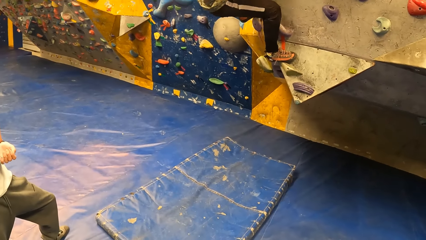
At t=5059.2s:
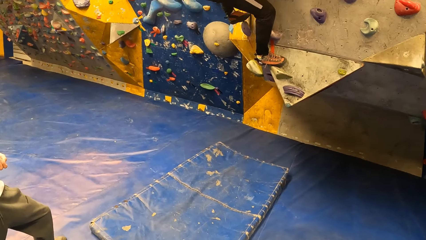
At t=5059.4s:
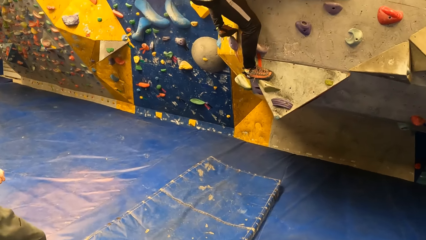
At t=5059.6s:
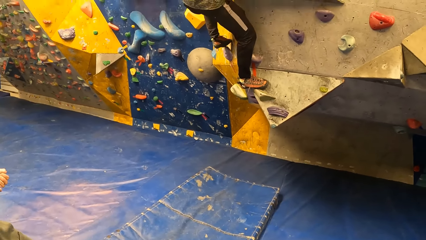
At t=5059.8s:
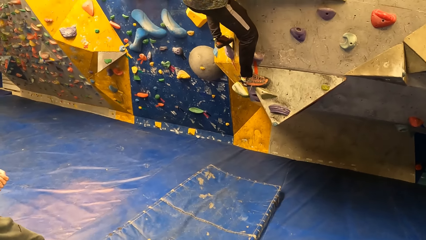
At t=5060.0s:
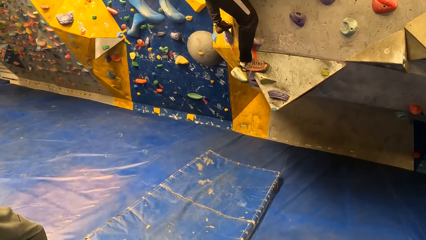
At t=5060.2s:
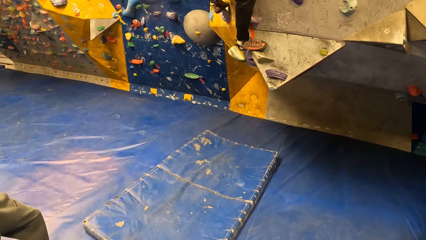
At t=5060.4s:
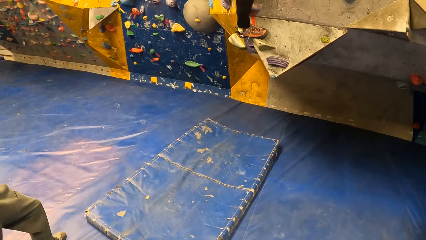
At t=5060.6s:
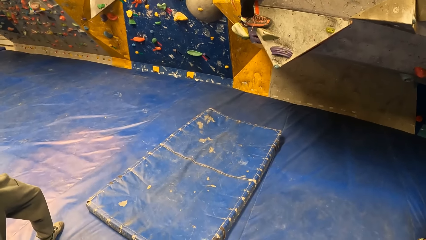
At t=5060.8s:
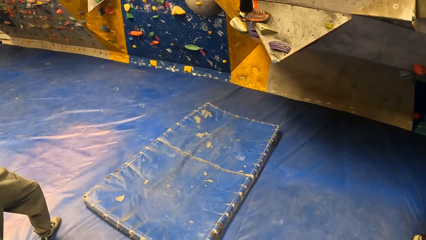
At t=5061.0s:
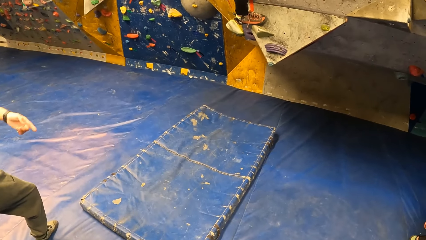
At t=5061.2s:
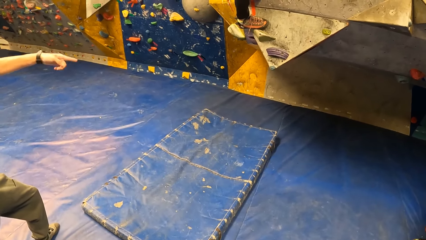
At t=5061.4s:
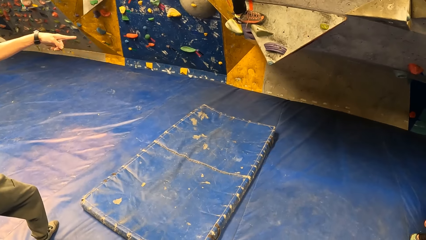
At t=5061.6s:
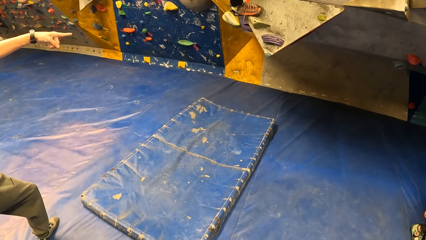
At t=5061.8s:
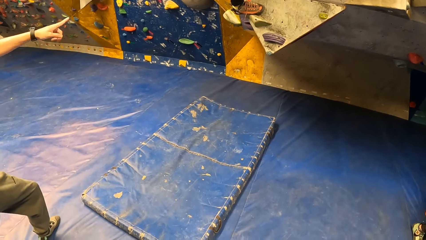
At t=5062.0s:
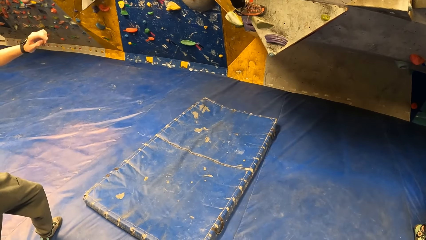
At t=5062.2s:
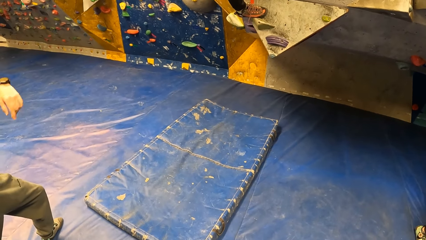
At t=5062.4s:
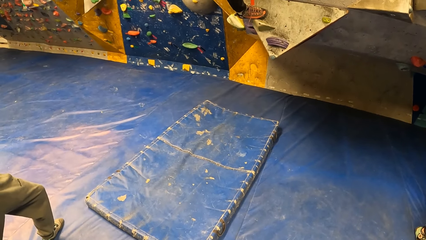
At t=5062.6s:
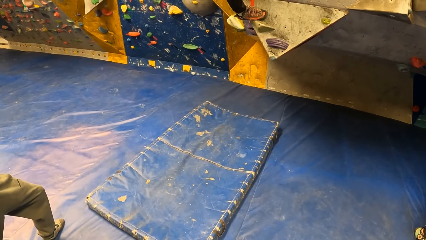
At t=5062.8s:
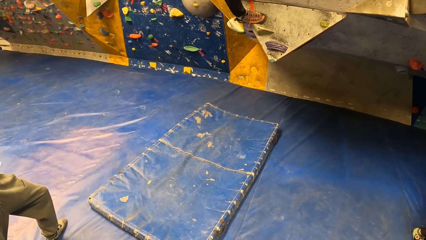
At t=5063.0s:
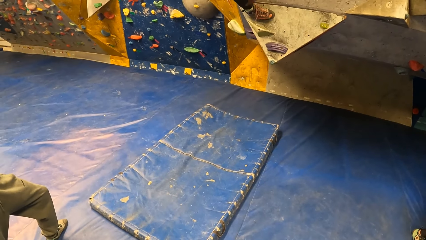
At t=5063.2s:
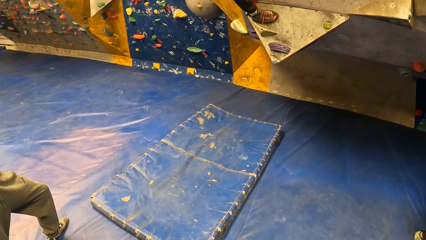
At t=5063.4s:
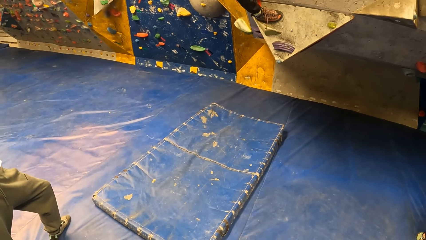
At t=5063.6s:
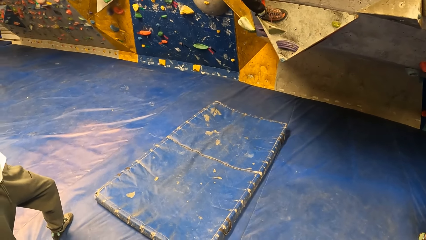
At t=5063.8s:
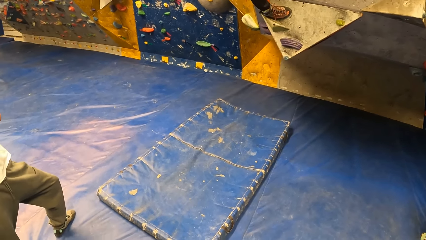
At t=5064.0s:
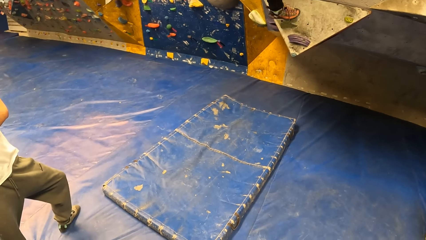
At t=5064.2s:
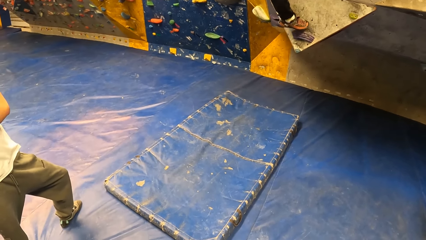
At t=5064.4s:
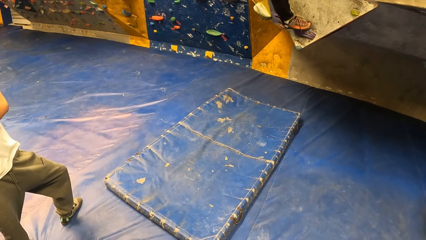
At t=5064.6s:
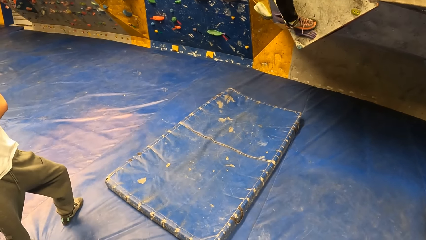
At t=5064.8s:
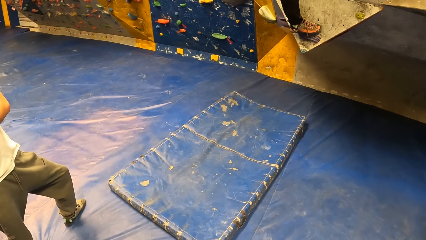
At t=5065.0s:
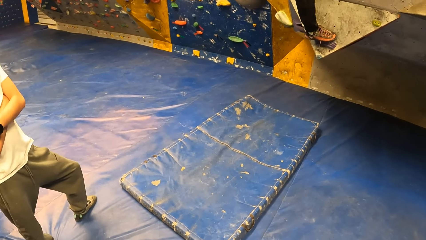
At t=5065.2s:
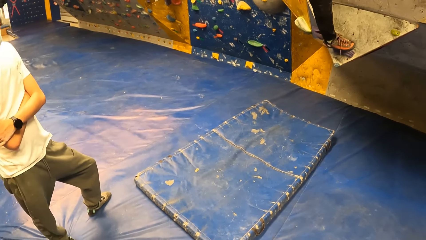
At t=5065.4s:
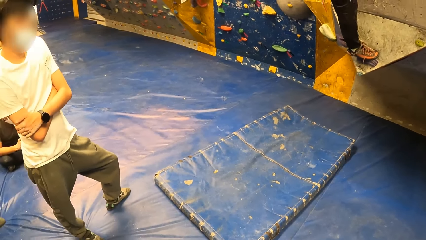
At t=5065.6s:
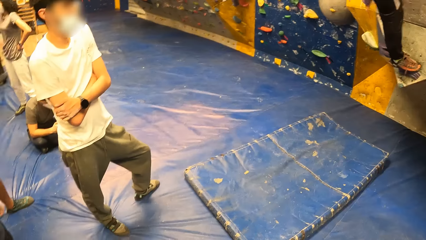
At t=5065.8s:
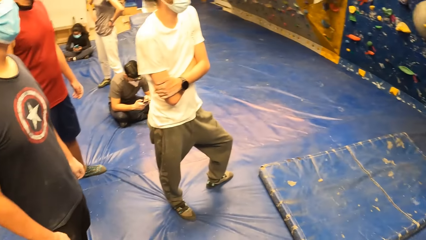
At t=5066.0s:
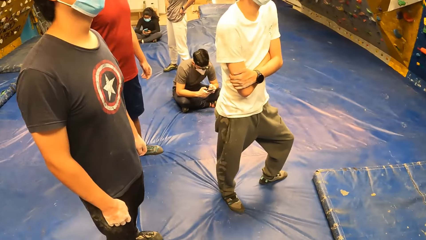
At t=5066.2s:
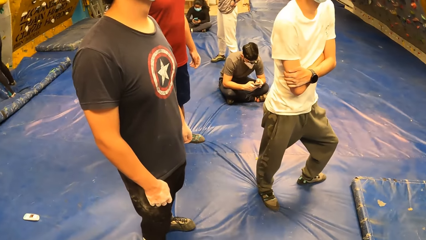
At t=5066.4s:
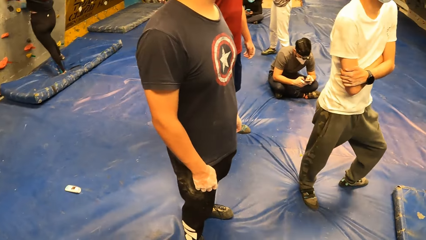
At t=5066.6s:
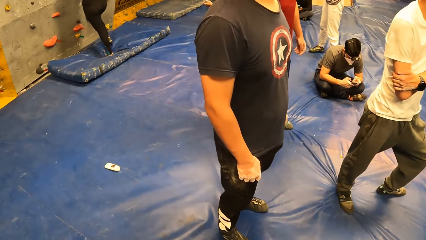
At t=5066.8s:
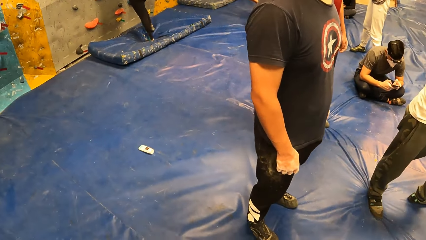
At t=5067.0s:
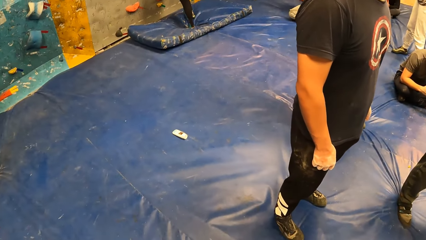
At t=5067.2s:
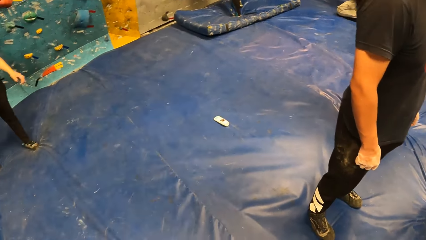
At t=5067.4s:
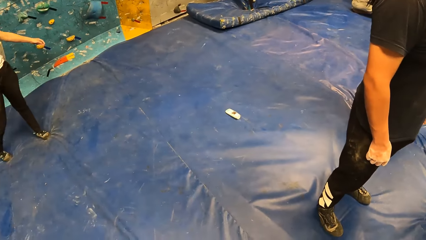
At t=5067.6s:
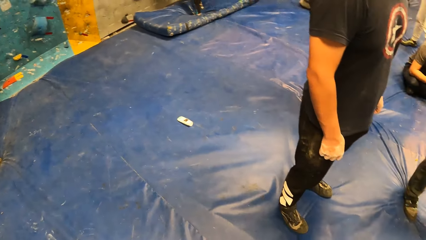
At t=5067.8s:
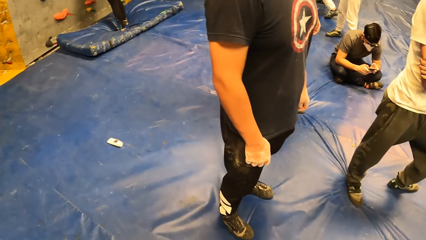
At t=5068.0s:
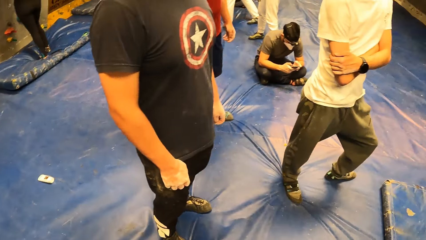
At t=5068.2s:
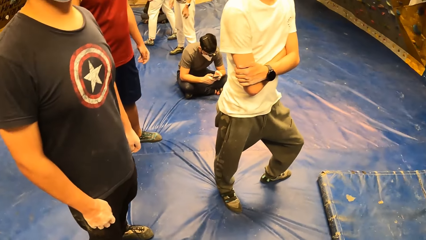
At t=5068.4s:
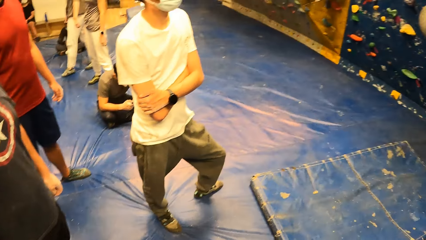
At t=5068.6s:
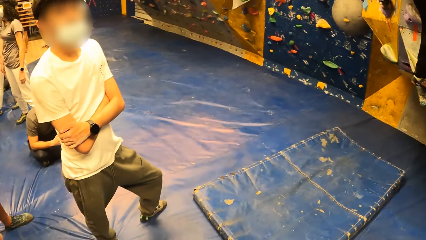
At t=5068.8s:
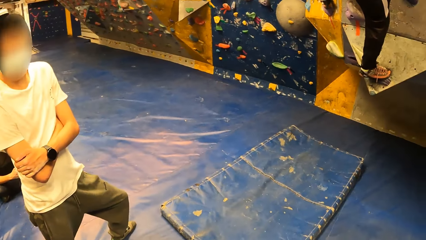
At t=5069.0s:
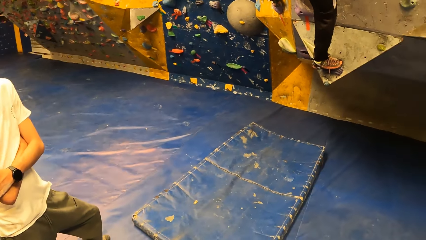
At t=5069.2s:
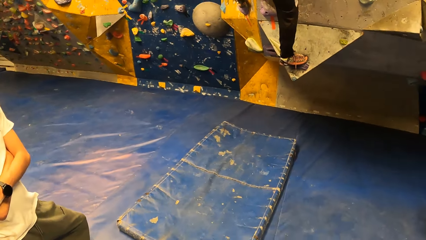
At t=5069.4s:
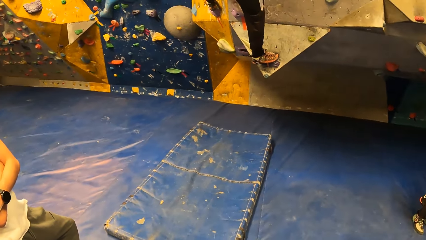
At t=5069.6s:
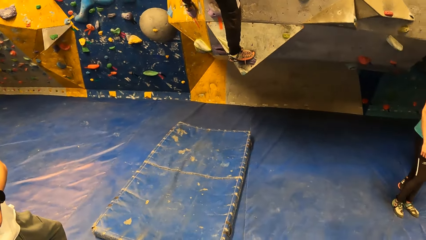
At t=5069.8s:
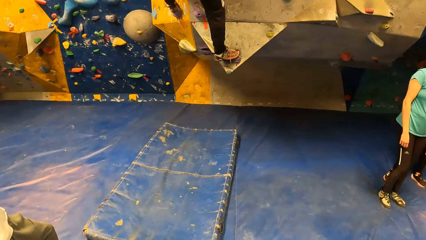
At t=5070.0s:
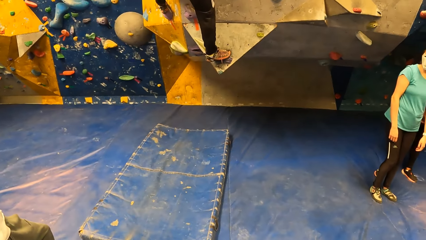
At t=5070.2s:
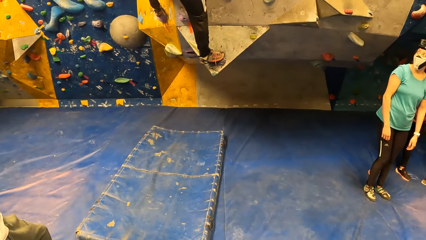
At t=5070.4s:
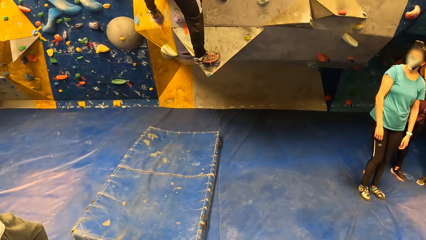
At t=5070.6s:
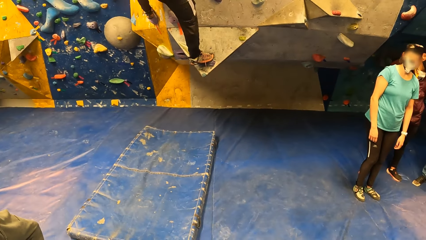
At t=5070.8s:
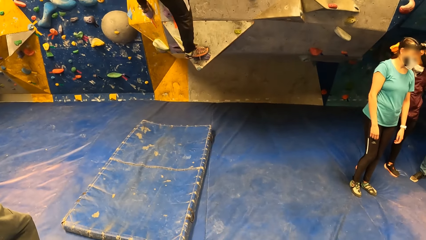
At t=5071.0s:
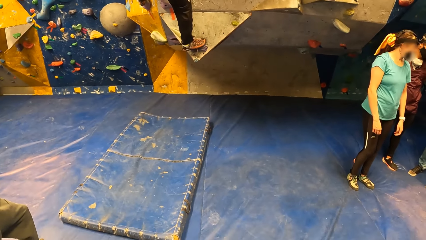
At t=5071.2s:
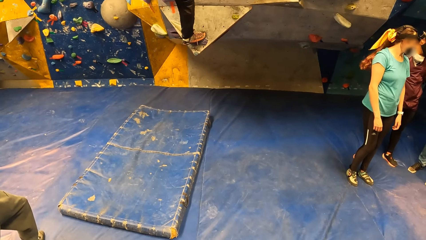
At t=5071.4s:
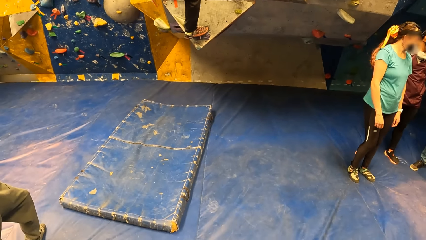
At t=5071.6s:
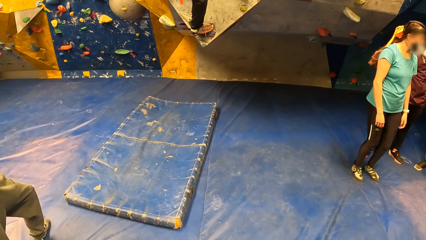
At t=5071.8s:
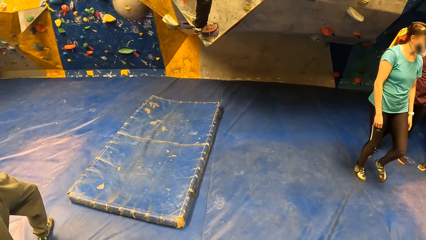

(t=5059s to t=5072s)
A man points to the wall. The camera wearer looks around.

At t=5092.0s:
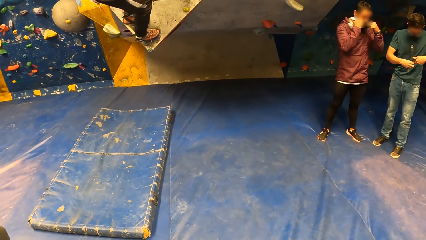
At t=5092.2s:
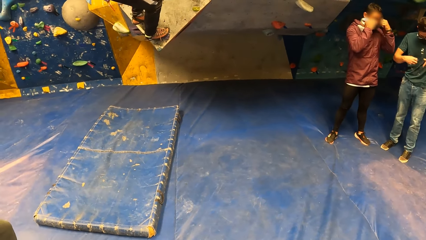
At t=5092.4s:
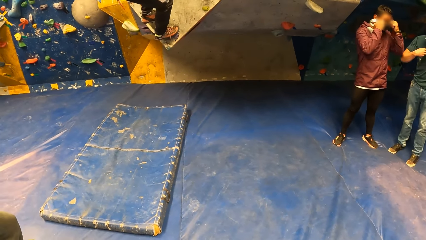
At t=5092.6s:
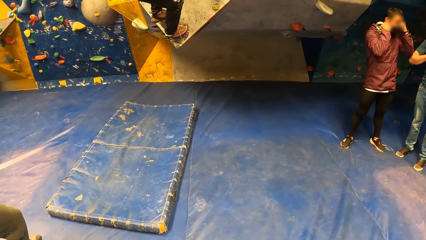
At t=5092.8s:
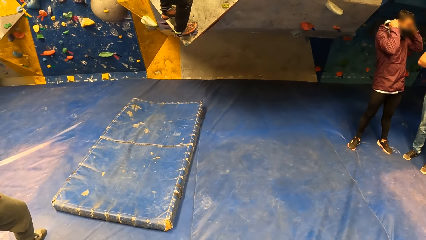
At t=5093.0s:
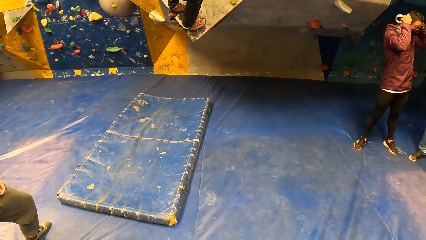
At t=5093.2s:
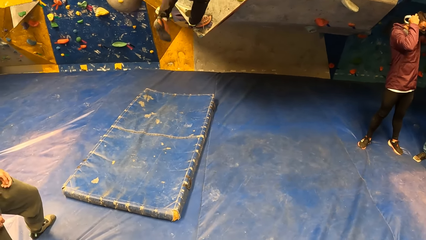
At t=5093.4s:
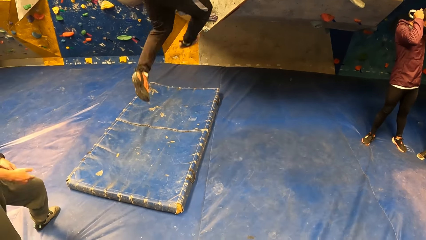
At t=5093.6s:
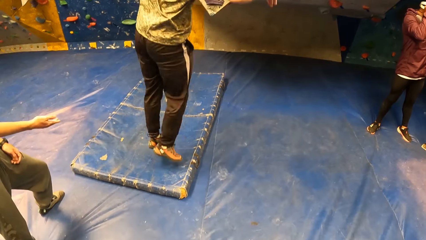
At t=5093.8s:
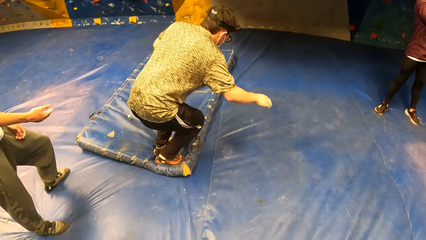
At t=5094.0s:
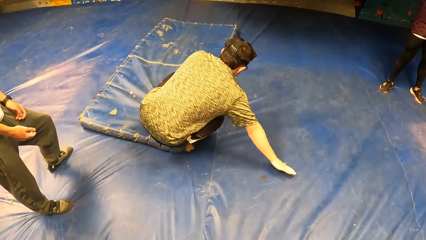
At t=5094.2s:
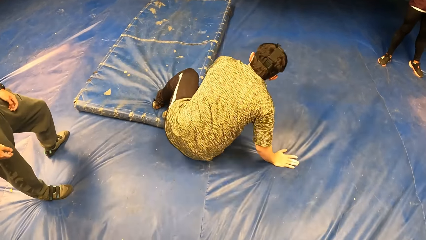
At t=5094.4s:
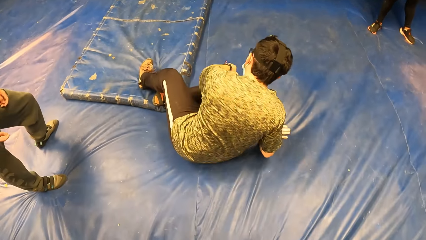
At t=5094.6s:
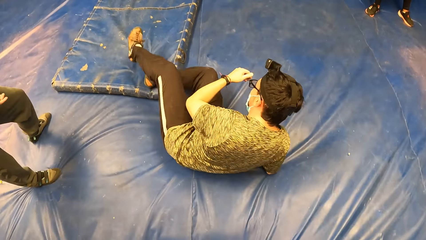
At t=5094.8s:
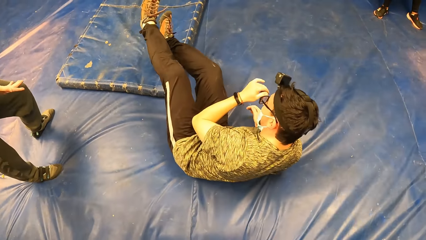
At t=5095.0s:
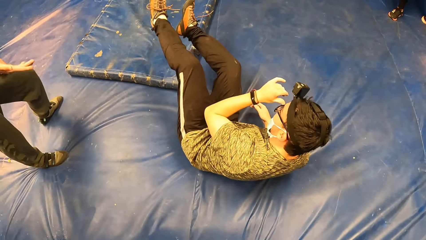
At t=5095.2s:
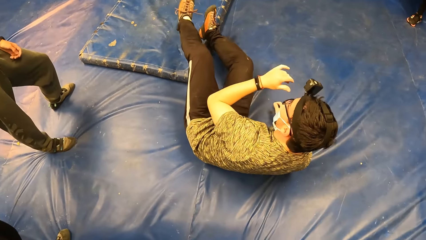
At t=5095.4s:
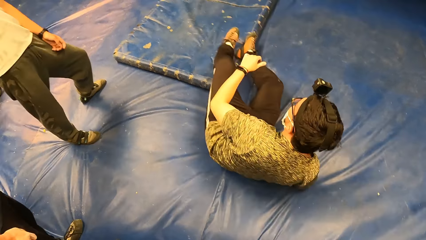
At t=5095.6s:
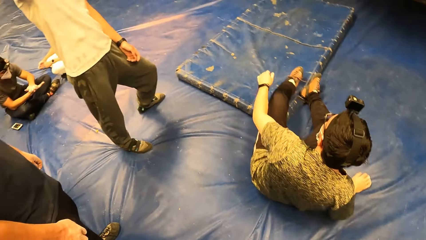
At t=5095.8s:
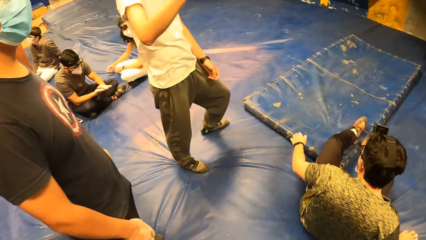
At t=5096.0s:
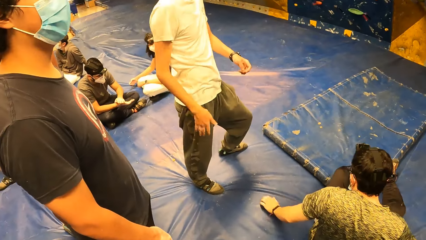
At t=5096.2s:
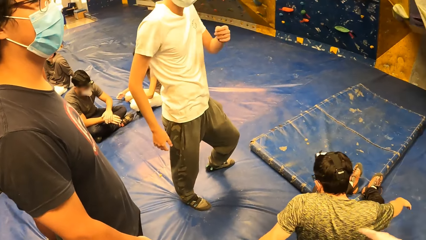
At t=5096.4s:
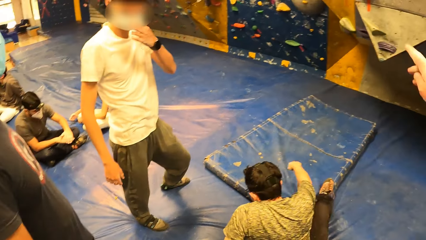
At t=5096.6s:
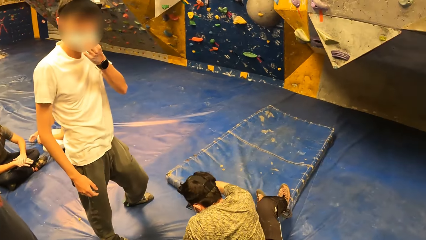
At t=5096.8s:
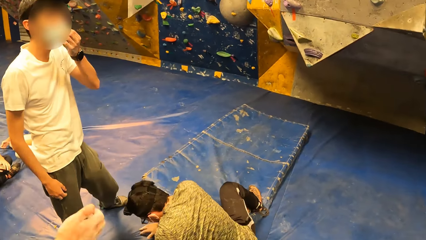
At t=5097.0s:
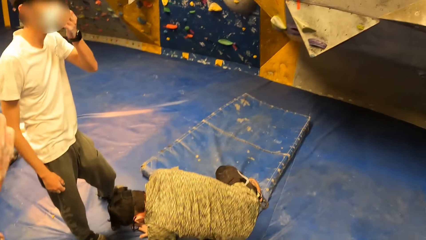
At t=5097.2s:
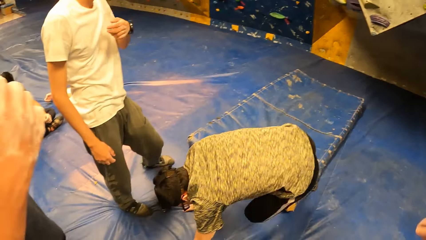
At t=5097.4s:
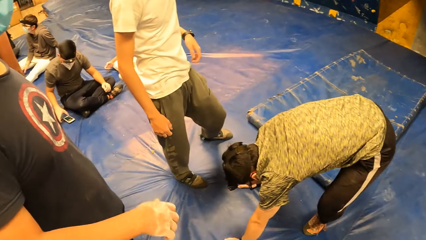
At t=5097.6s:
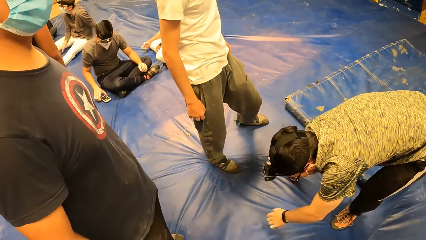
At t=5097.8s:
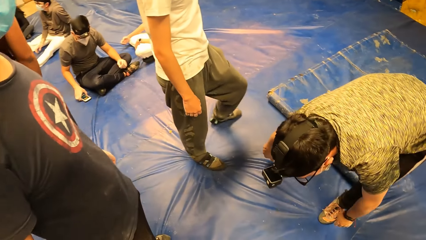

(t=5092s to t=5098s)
A man jumps to the ground.
